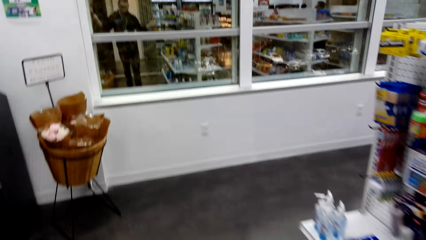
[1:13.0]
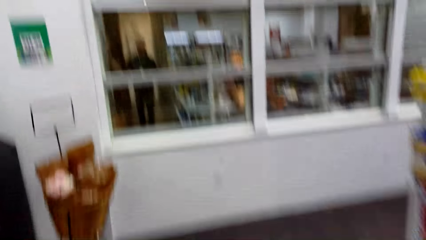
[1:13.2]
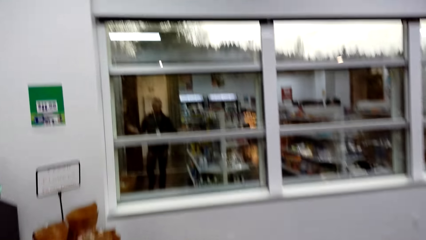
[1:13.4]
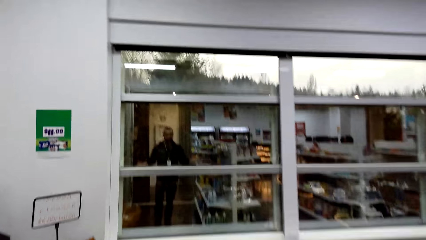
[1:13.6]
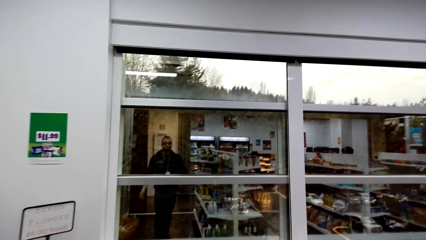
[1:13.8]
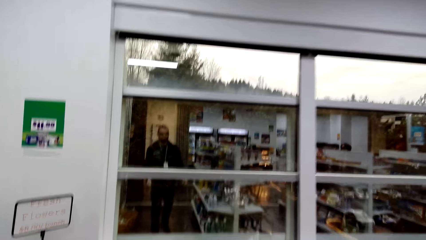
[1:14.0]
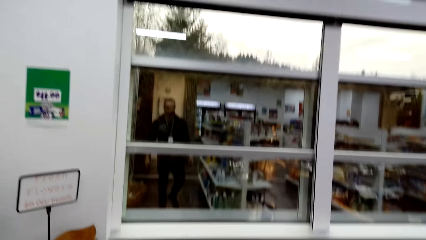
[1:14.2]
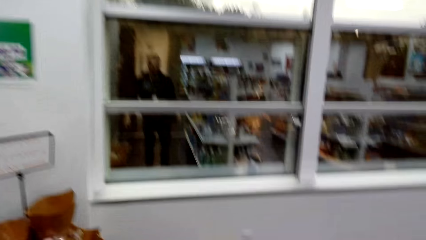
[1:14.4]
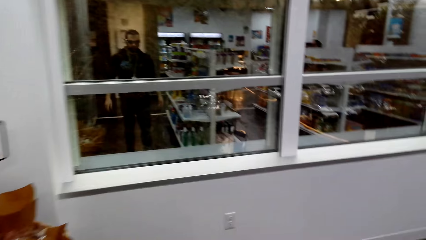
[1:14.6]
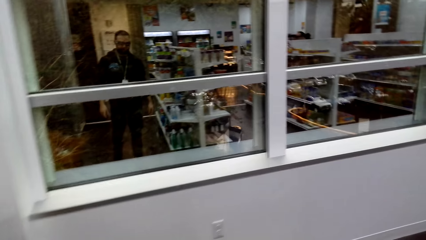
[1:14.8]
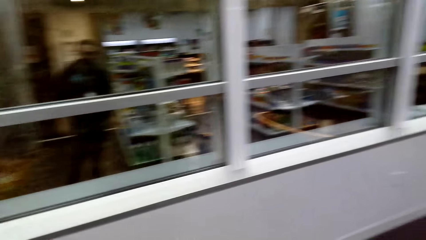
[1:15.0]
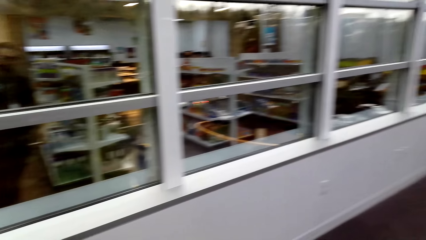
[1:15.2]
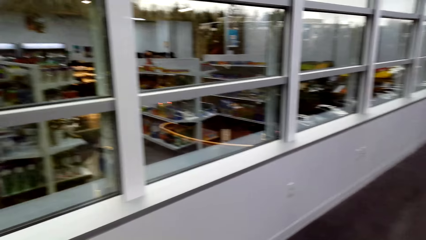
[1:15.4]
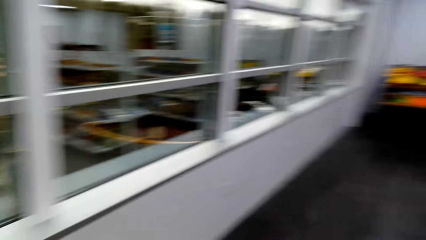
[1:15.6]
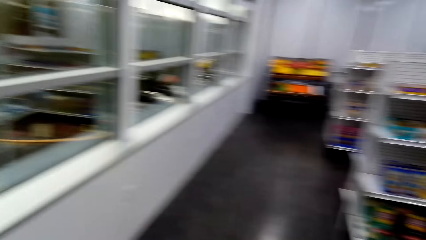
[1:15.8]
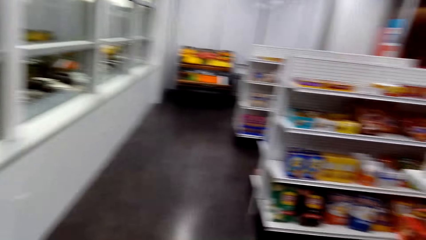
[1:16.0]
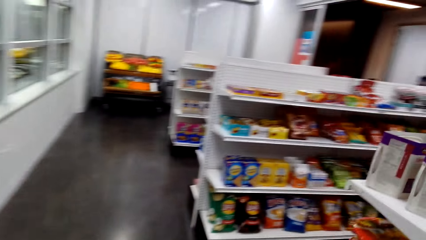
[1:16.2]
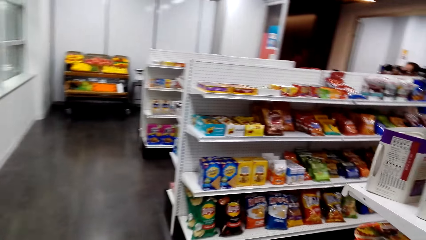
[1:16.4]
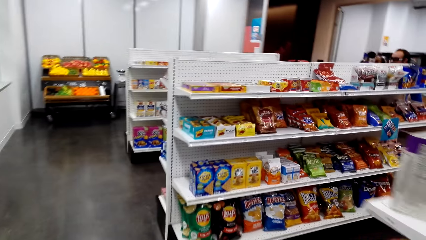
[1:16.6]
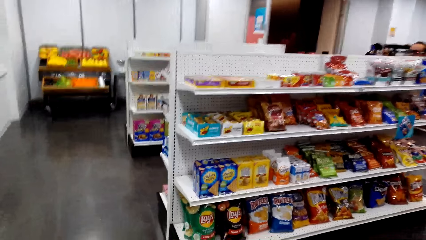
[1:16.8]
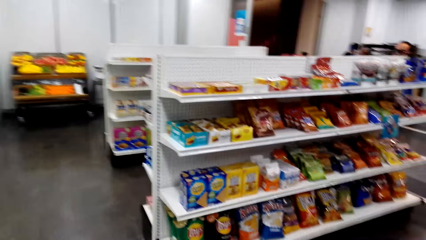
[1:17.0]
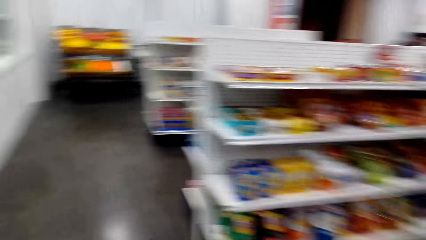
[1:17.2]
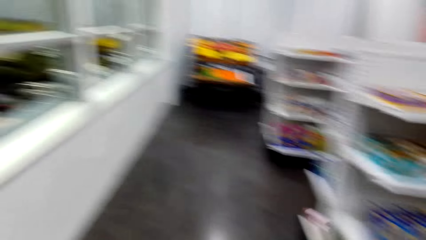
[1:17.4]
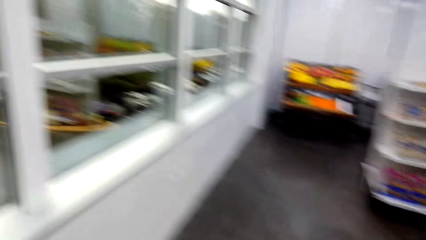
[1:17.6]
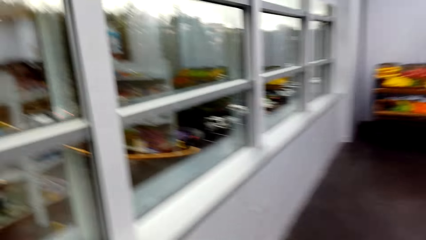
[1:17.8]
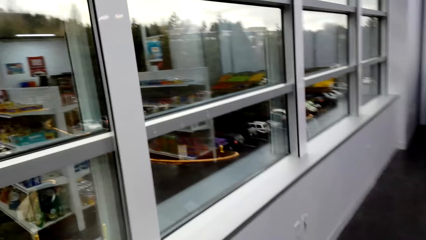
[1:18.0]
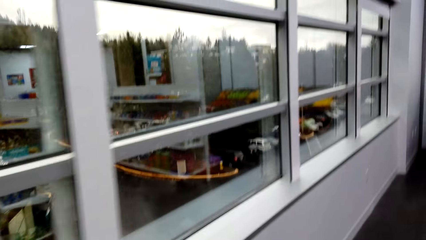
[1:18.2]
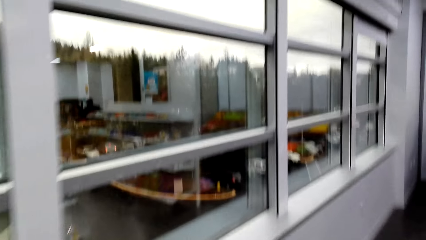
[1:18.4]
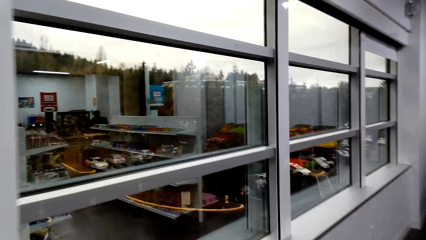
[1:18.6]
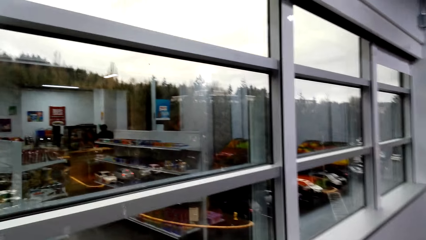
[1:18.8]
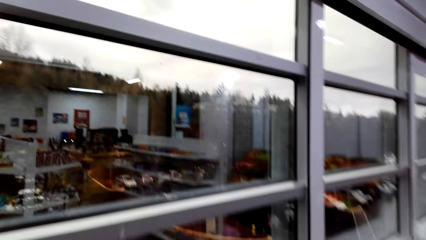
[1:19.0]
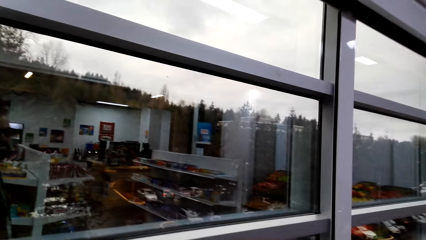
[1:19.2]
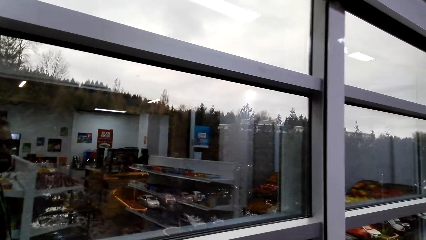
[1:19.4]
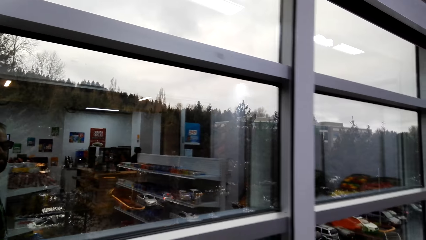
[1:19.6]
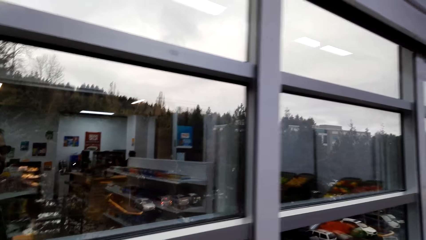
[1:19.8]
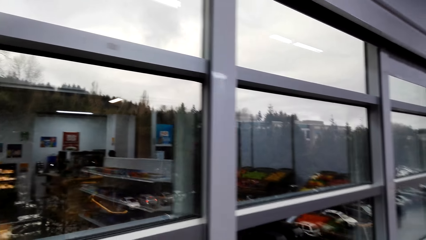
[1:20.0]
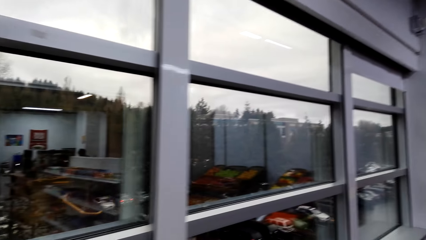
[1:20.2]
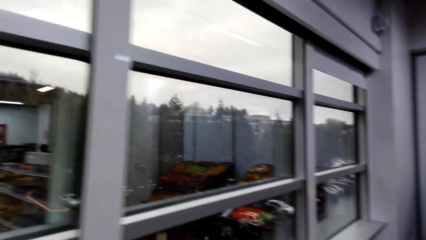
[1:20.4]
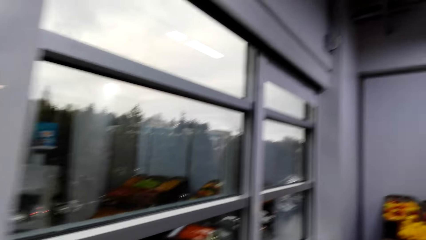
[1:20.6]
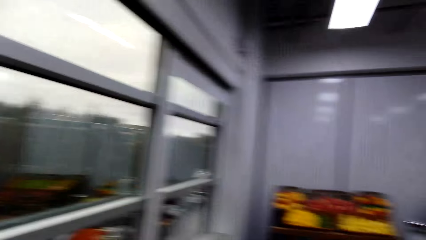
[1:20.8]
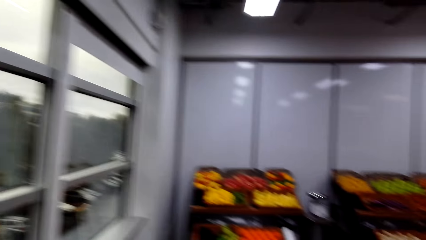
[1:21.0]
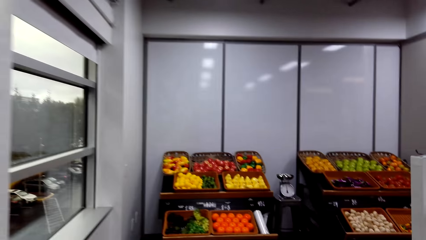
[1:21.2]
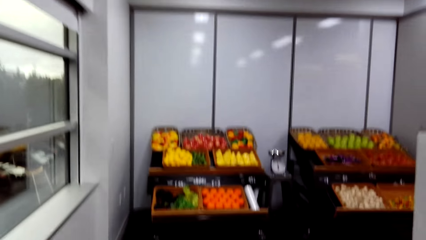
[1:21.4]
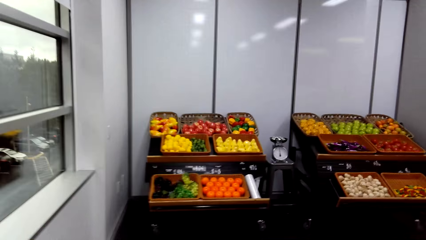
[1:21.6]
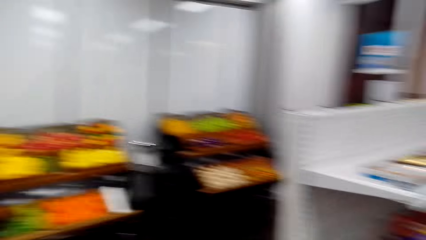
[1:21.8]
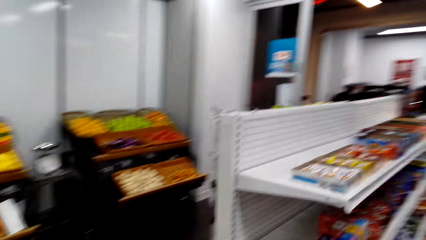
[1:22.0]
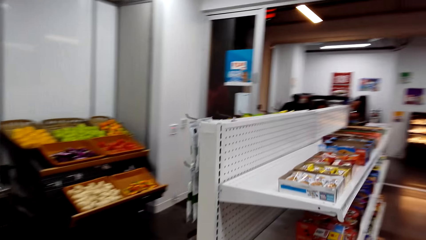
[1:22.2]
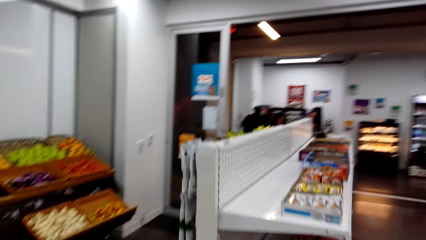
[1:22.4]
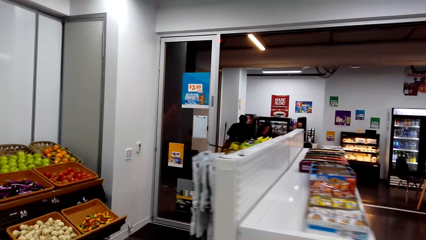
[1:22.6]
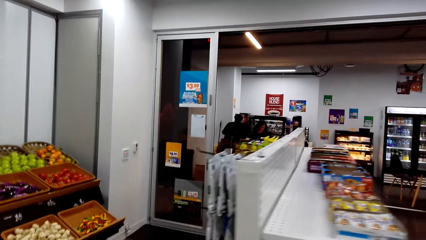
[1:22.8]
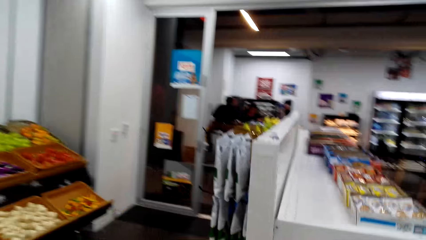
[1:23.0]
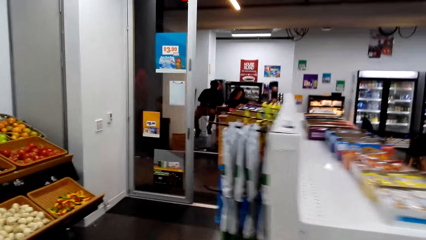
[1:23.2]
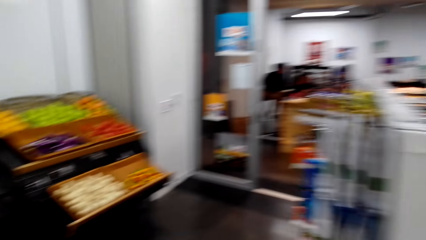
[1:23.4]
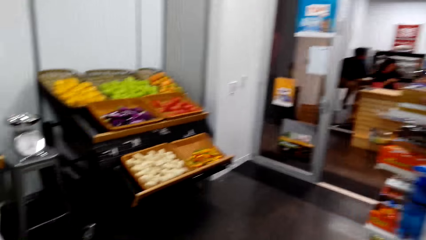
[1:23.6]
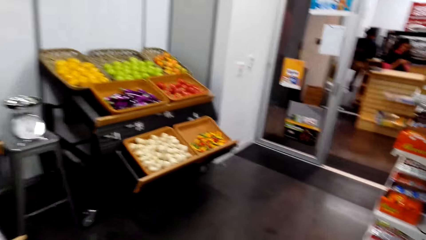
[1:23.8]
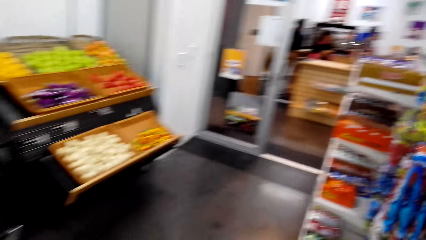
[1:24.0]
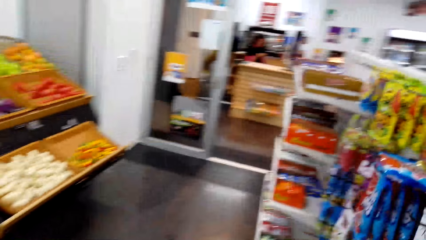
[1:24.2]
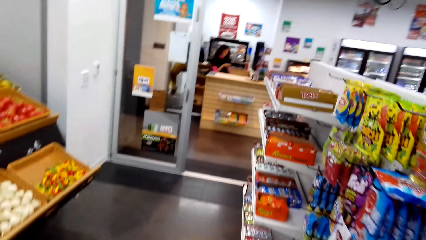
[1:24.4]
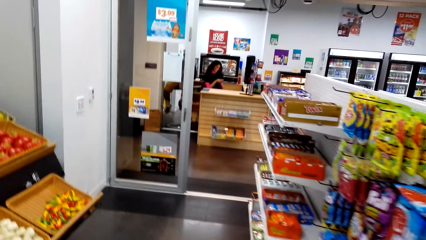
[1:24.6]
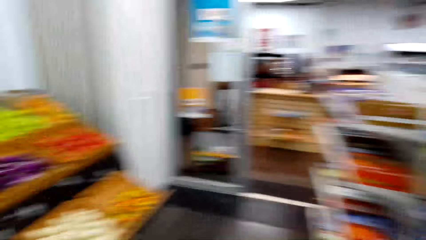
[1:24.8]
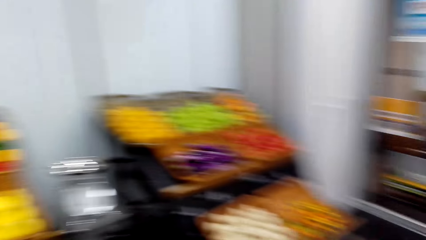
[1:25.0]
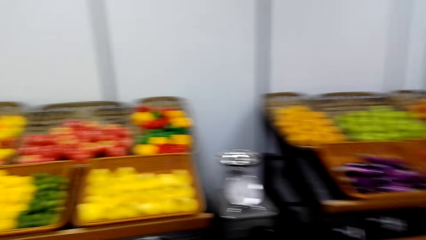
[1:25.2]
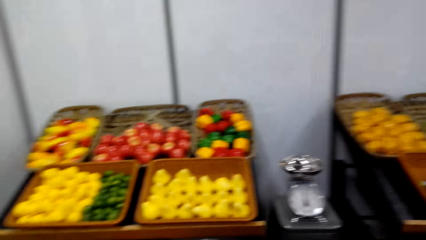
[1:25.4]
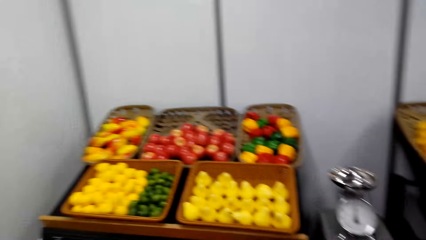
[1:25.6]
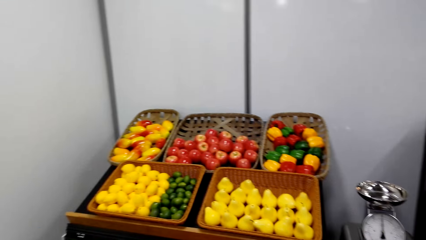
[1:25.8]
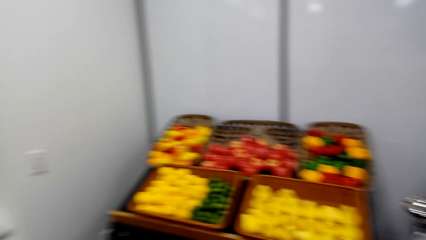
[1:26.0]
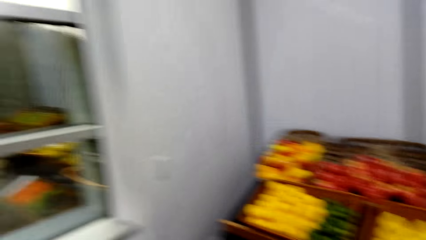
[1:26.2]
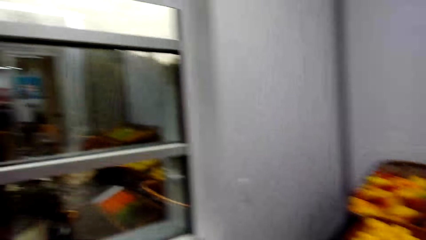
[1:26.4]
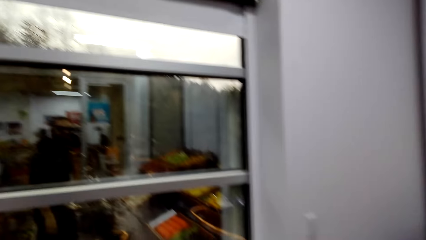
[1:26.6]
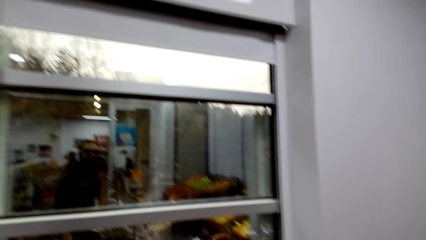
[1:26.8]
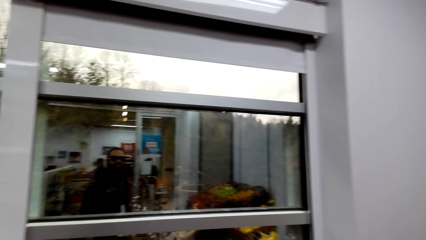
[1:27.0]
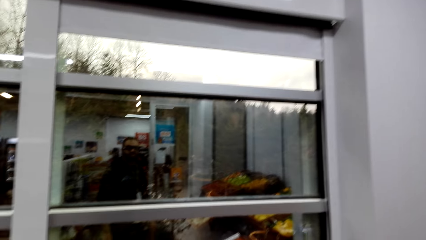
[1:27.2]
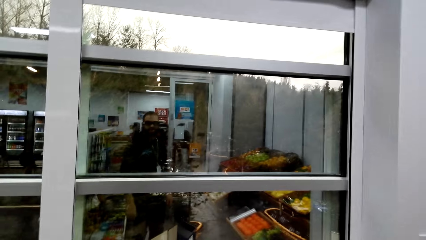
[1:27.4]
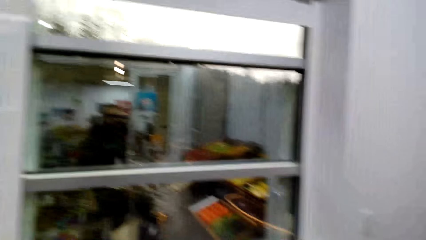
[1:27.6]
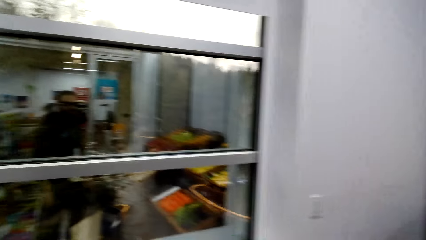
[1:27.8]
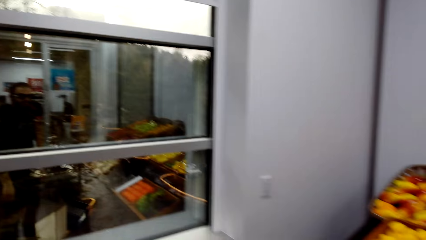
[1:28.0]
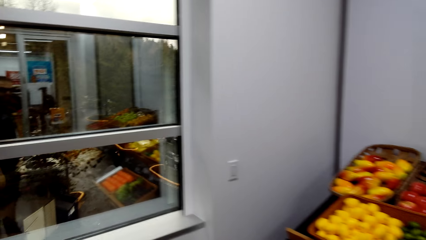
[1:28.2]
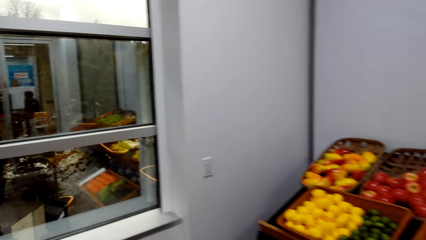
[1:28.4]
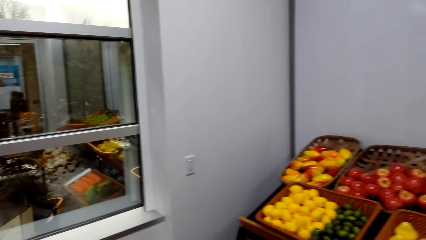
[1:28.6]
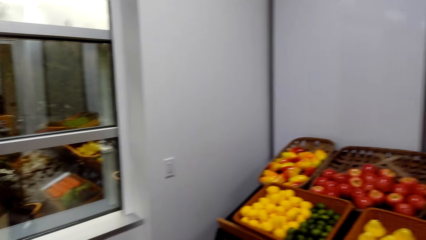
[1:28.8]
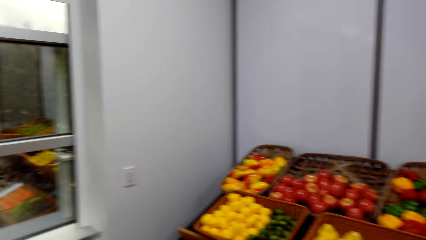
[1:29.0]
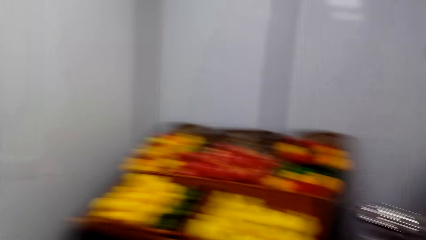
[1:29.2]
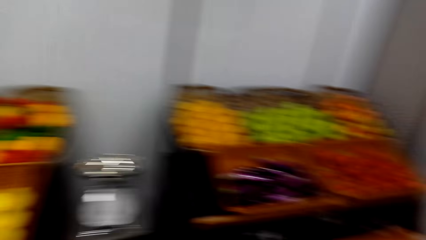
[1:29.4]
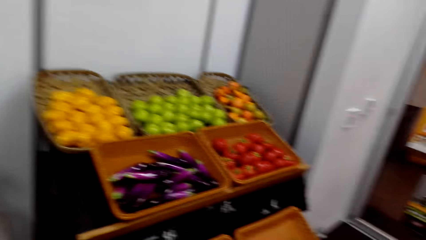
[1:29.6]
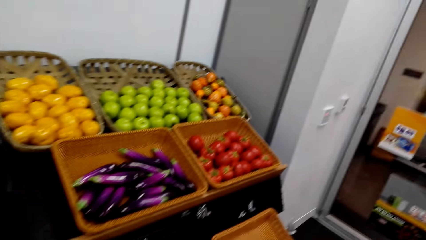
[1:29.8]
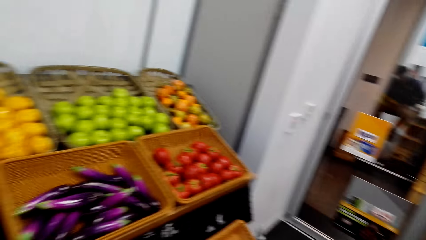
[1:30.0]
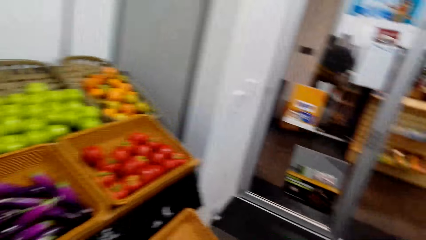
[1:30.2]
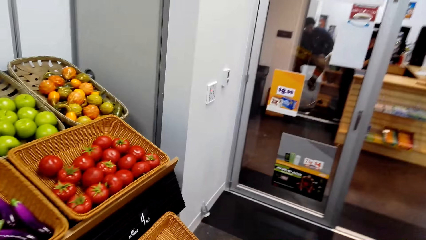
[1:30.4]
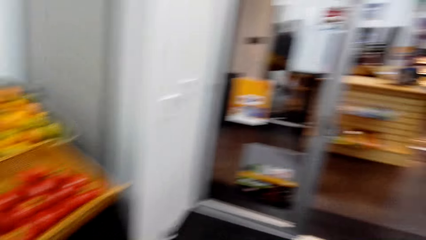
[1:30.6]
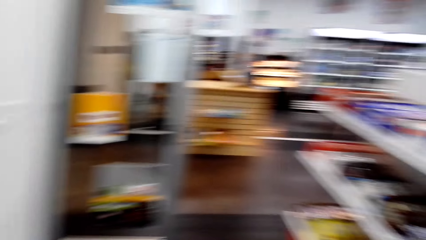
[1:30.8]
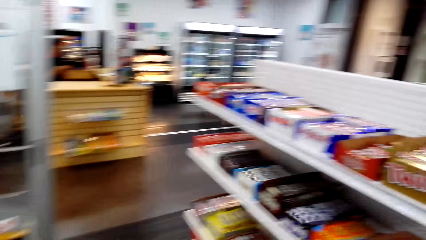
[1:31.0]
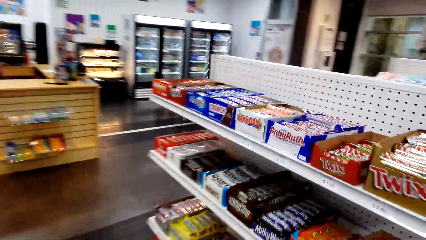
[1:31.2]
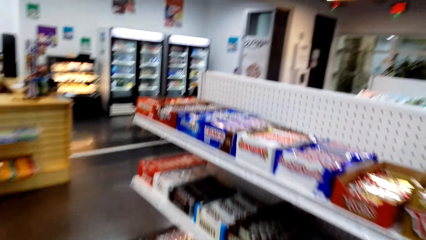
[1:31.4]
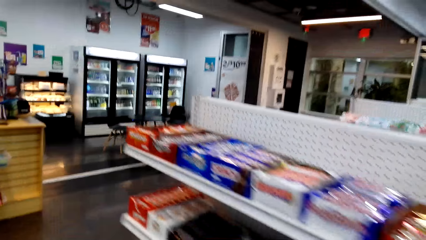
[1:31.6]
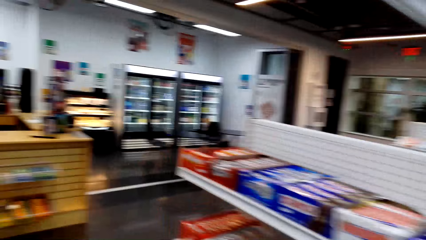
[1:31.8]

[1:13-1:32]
A man moves around. Another man sits on the counter.
